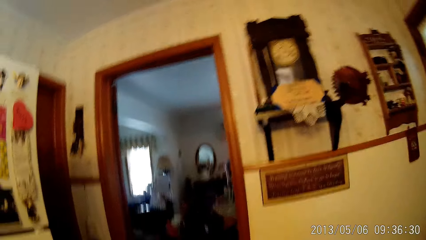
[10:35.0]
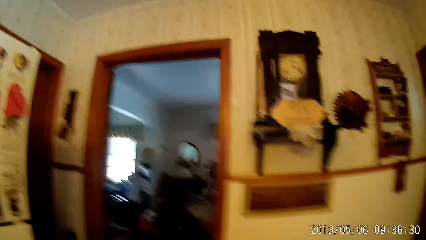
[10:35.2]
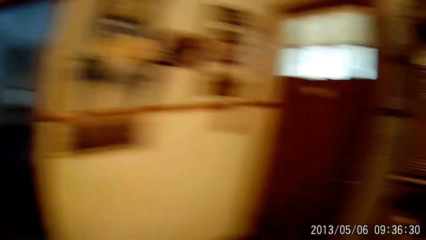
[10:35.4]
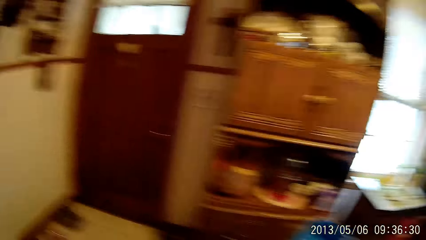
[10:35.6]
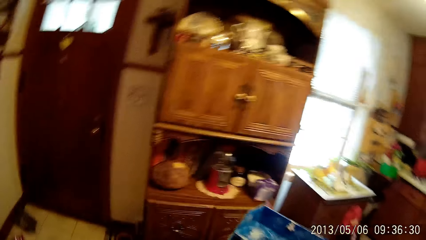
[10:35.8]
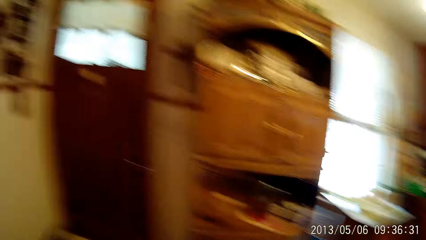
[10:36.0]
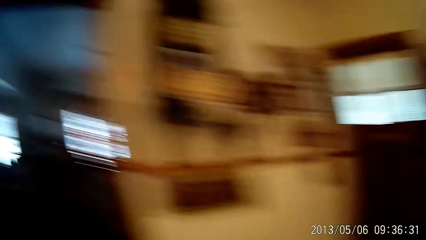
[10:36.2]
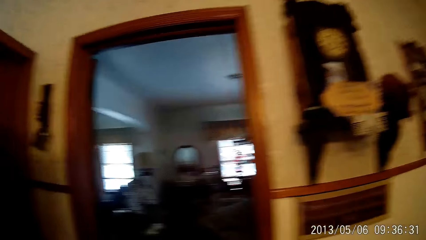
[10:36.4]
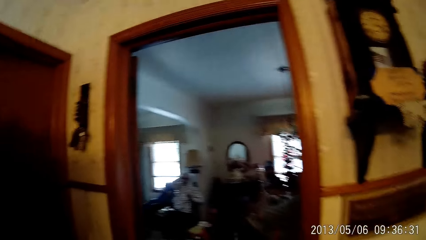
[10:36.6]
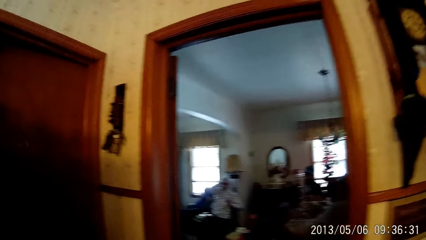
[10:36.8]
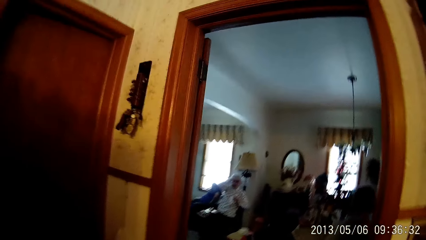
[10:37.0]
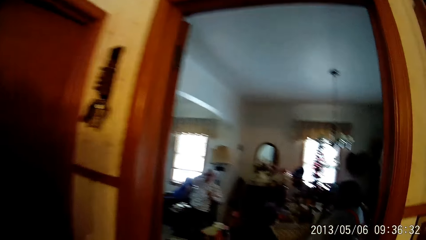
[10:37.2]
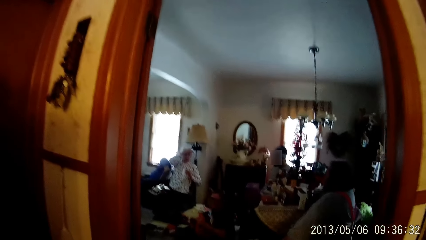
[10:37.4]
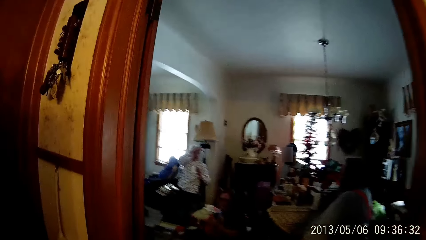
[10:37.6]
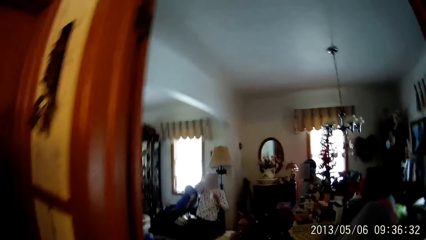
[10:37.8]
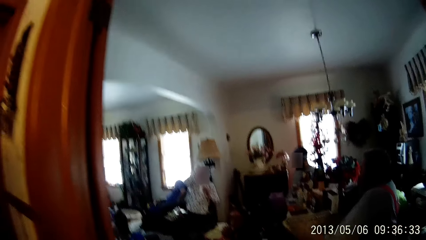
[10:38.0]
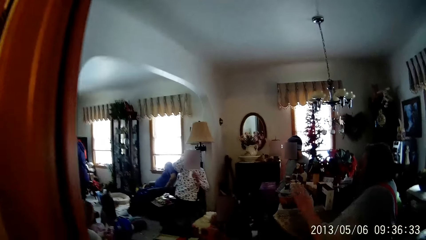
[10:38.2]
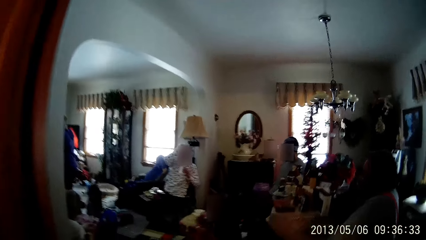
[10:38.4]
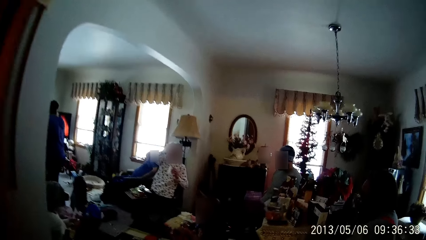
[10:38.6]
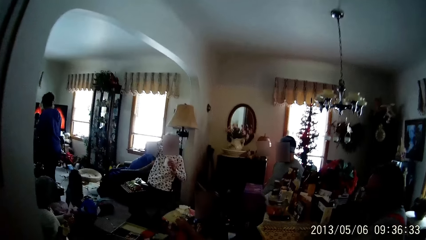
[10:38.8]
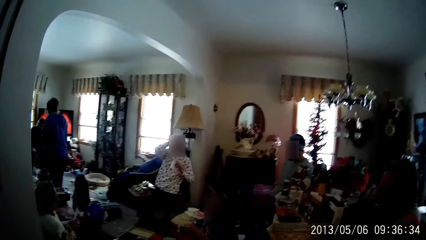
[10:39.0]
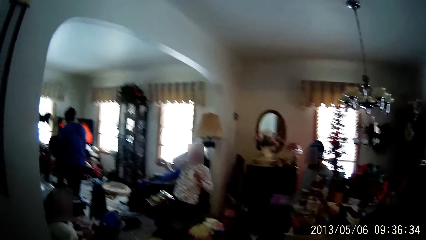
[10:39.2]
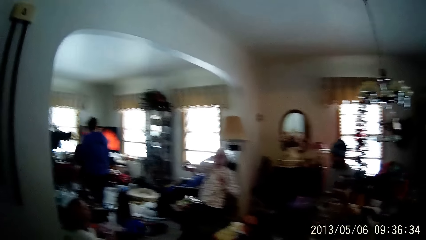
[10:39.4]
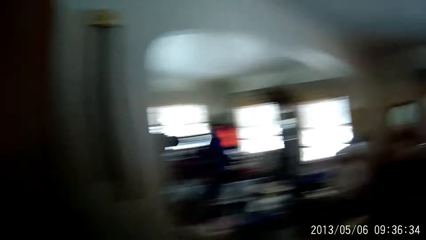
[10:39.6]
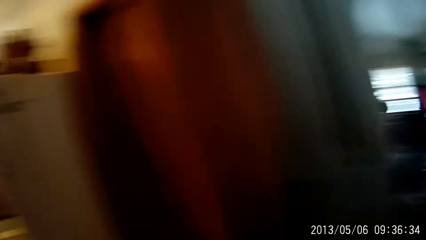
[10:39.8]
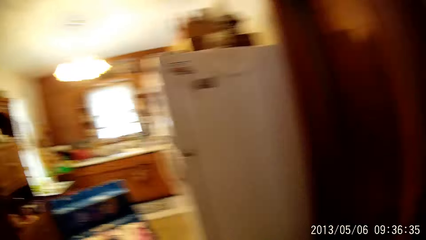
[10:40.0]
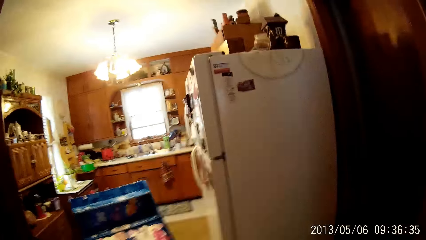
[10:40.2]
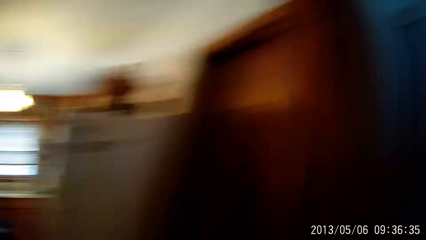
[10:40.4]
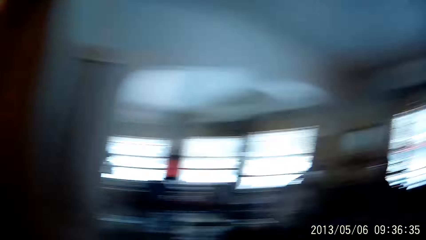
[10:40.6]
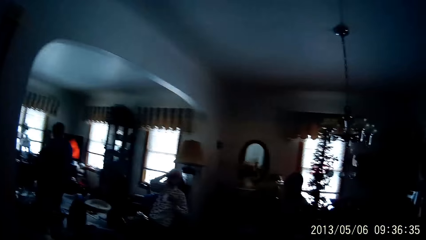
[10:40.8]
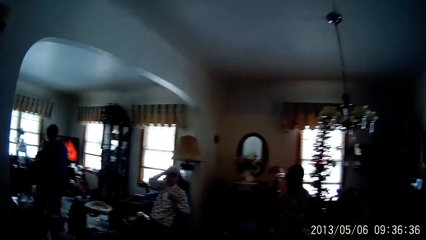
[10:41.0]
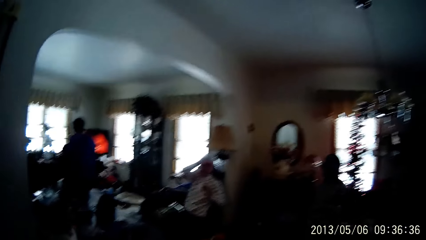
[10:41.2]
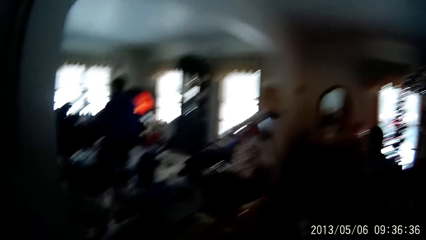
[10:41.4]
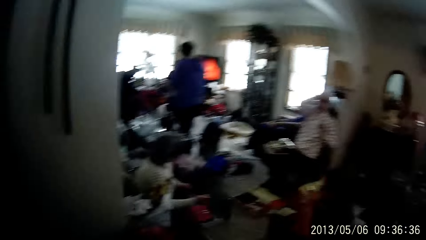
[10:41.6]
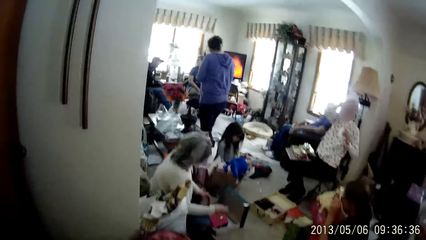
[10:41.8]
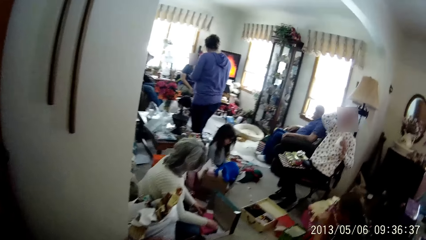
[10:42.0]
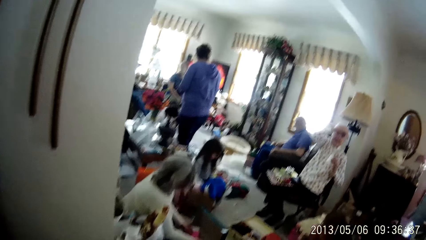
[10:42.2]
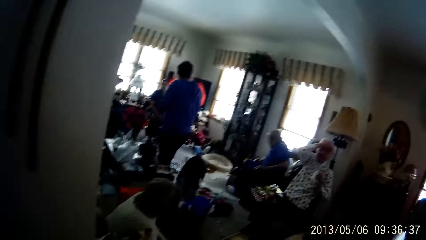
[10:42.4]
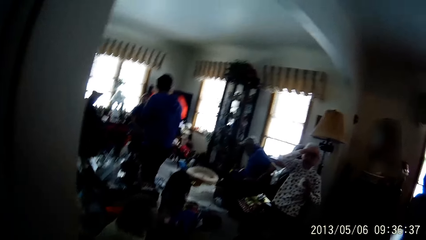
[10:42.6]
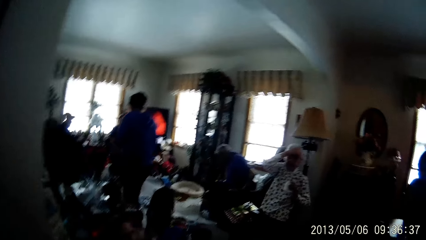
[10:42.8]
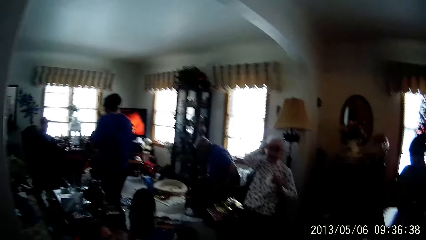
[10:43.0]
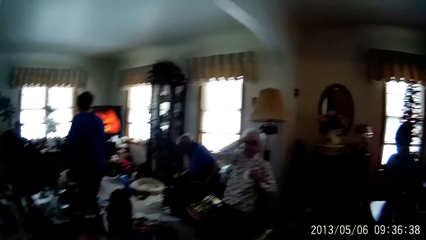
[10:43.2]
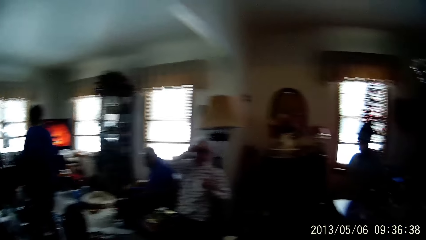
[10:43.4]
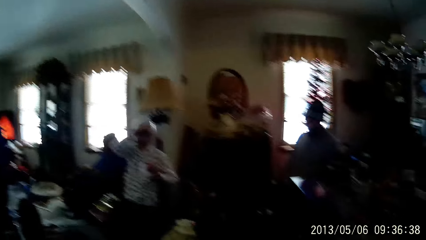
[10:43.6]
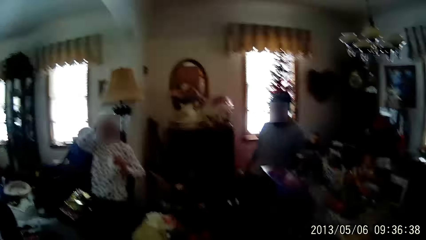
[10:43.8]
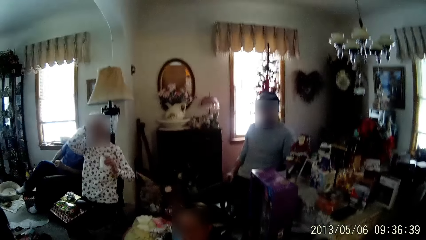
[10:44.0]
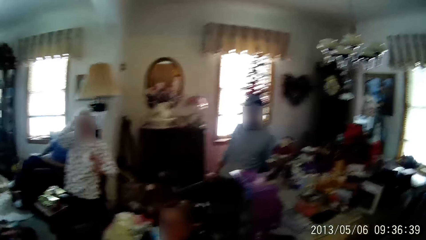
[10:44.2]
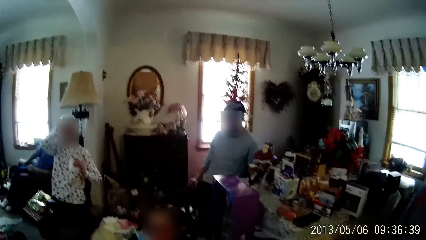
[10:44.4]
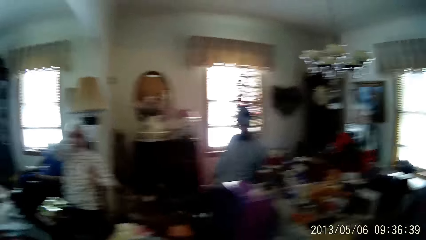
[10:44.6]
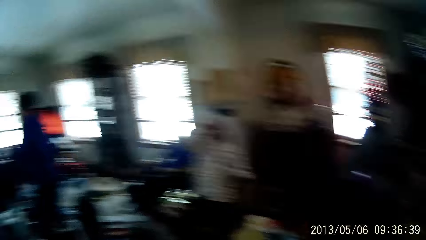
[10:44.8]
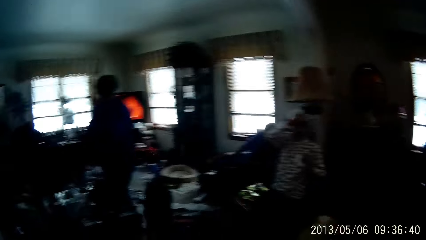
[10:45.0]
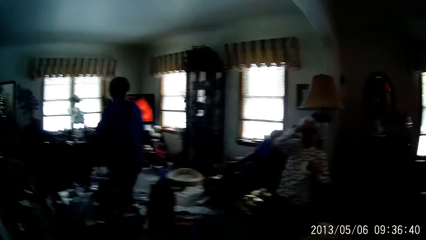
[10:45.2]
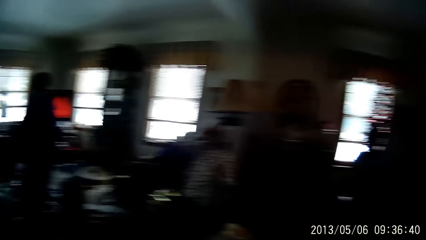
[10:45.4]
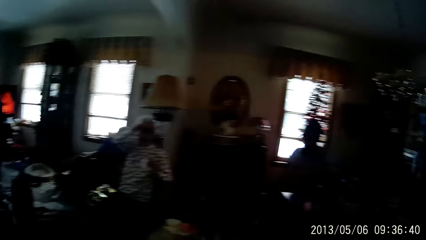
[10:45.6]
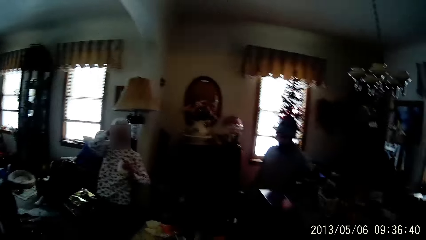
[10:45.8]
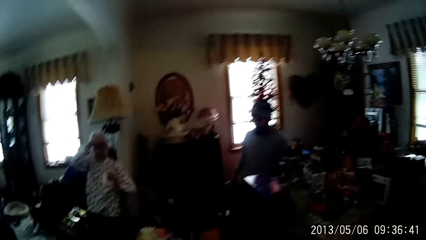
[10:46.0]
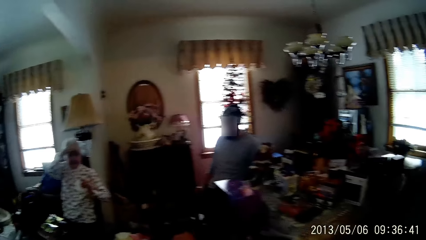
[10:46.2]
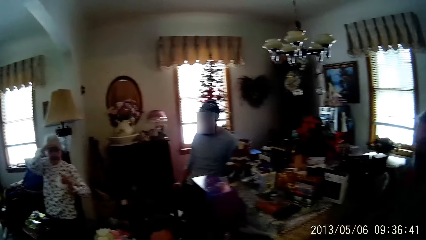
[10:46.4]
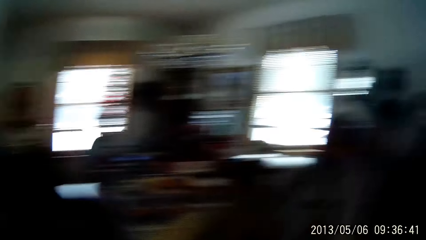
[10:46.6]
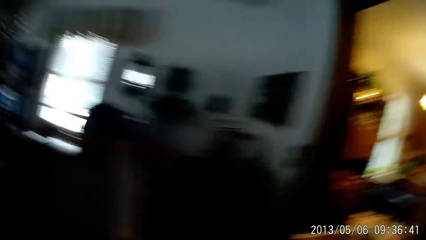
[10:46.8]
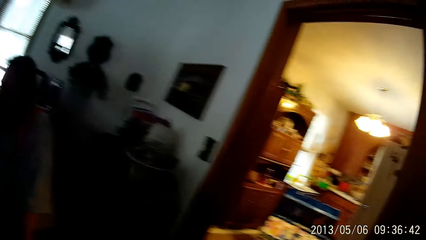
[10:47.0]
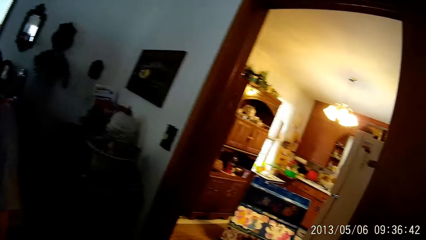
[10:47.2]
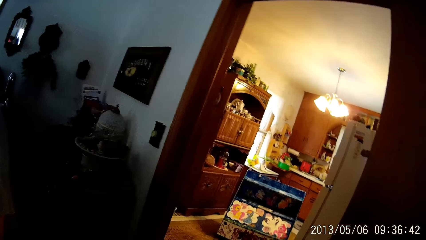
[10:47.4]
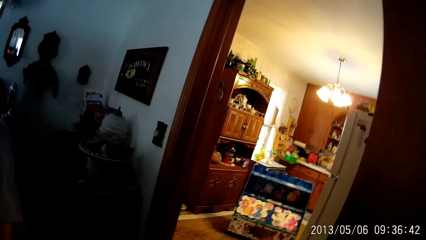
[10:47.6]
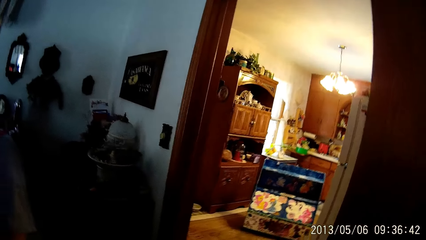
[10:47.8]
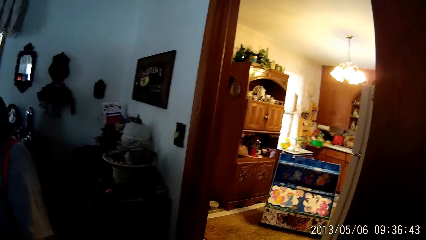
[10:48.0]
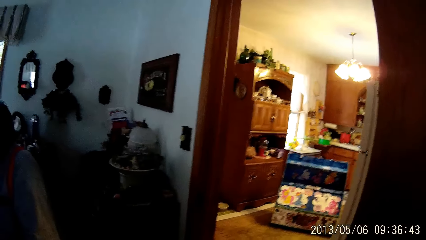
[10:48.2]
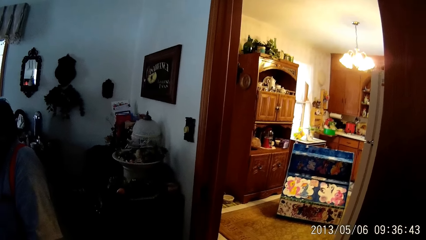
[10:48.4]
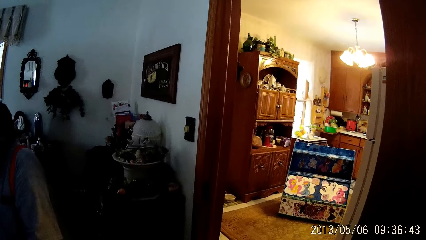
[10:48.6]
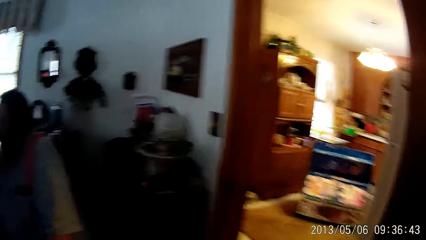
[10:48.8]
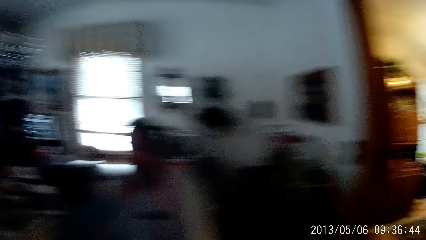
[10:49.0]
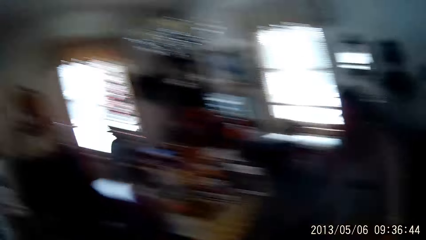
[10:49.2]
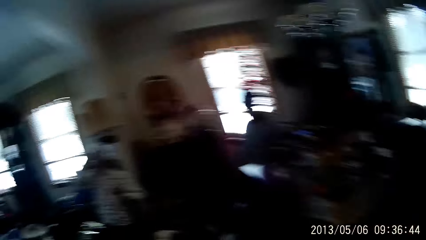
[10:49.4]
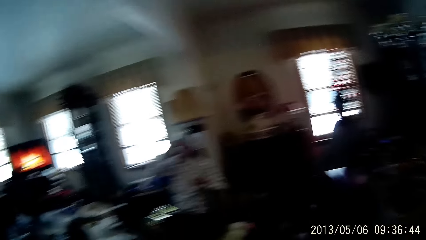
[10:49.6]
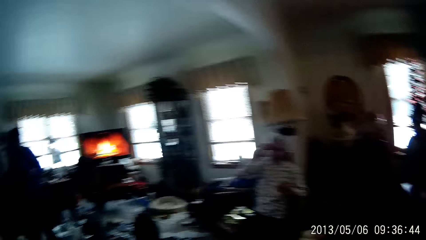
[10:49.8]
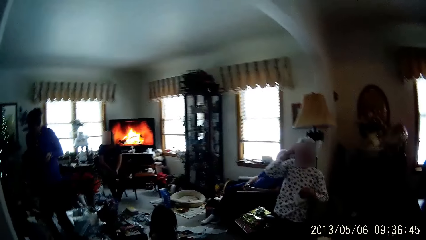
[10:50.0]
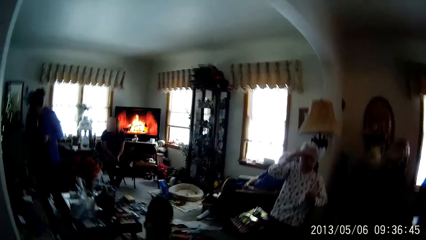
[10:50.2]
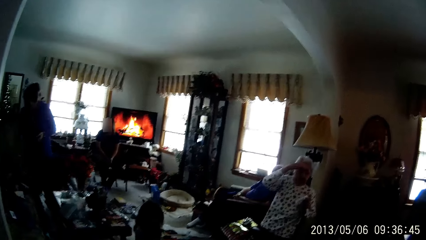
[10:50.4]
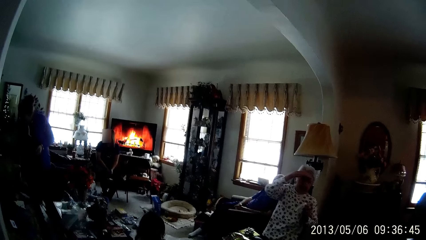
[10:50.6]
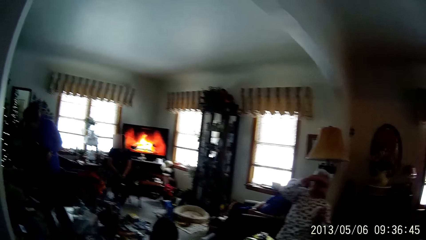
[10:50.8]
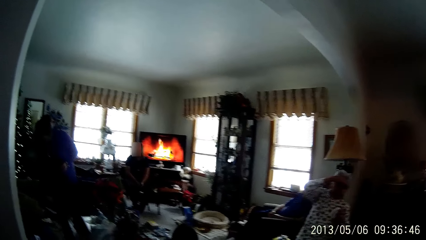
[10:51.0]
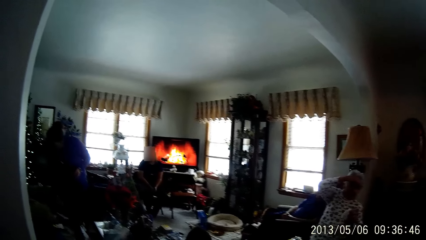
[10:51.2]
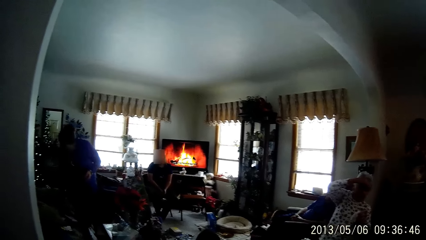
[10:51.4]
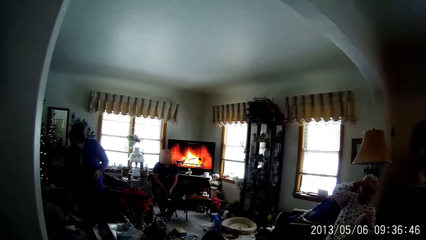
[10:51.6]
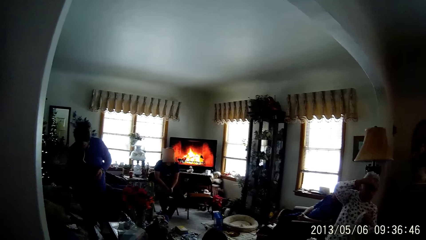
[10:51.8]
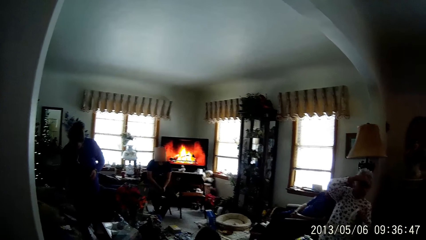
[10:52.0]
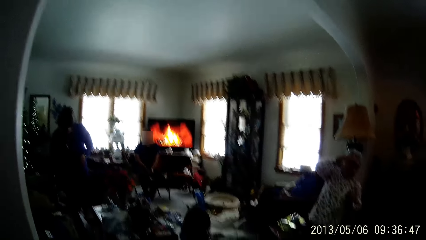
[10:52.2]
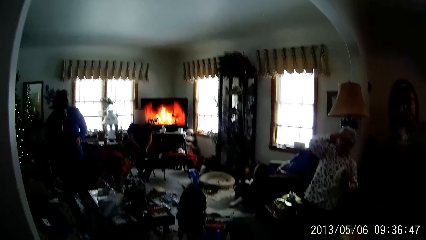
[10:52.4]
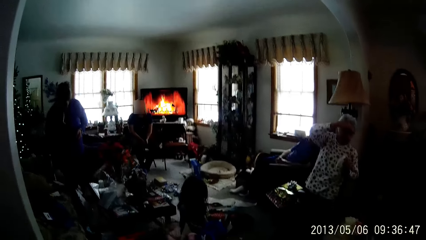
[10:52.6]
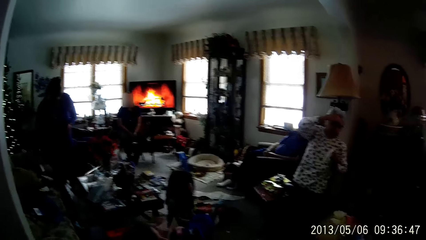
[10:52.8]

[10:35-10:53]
The camera wearer walks to a living room. A woman puts jewelry in her hands into a box on the living room floor. The camera wearer stares at people in the room. A man drops a magazine in his right hand onto the living room floor.
